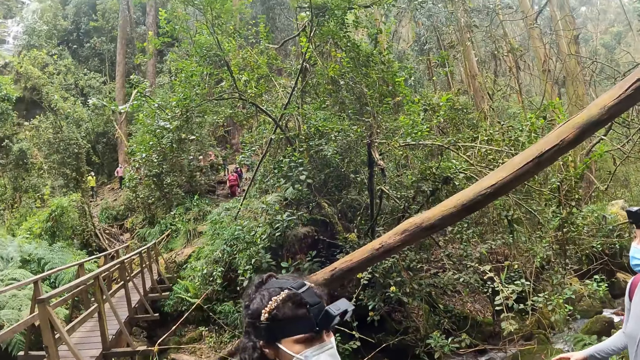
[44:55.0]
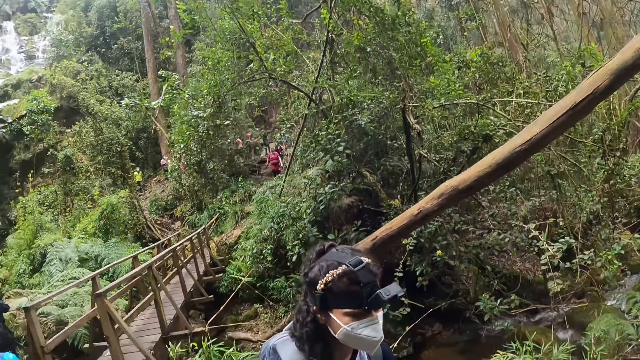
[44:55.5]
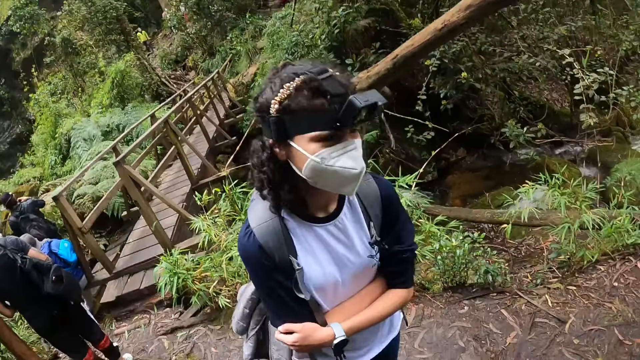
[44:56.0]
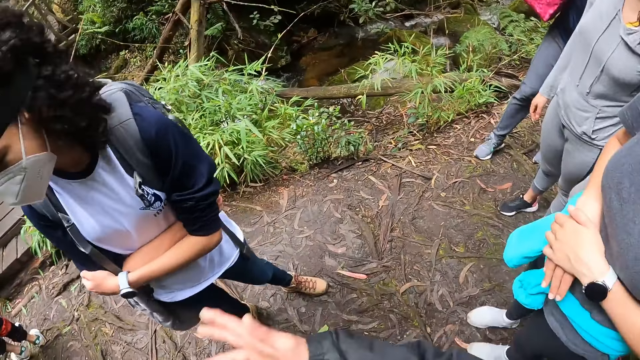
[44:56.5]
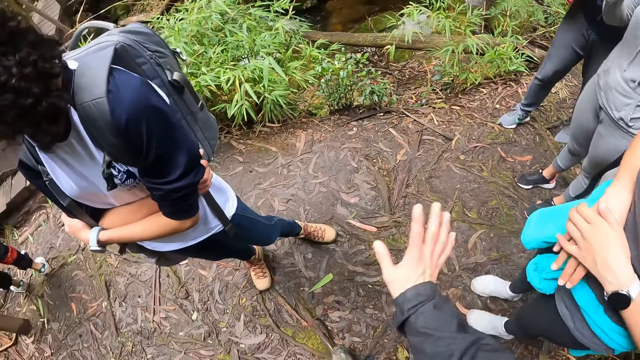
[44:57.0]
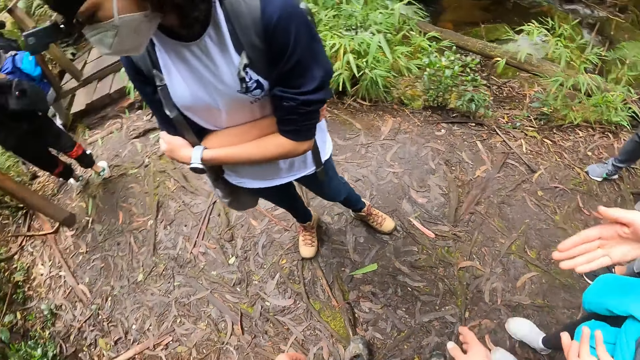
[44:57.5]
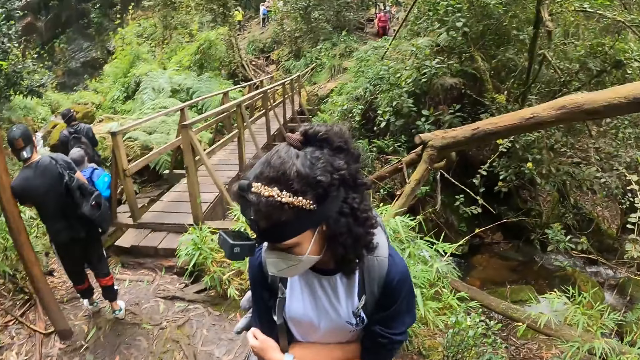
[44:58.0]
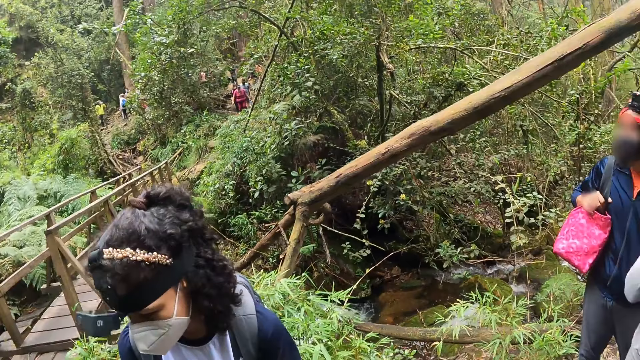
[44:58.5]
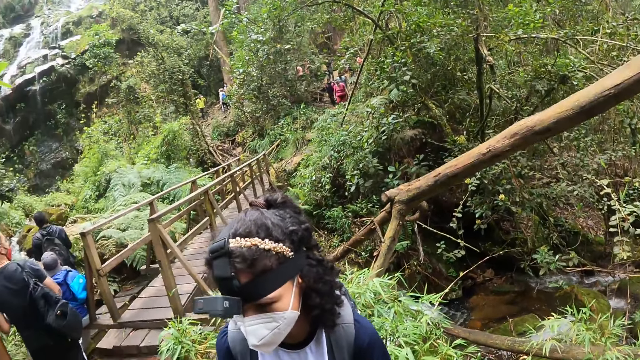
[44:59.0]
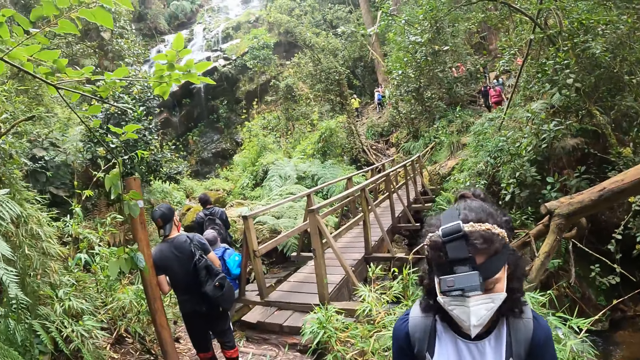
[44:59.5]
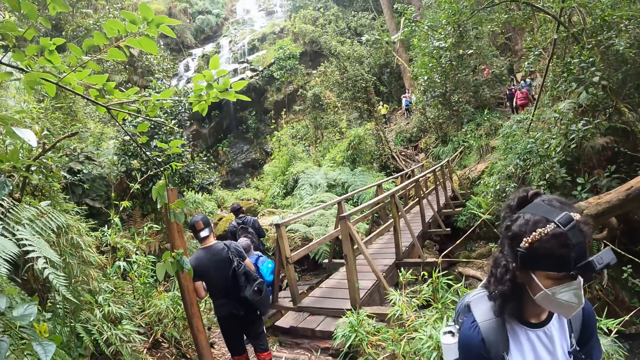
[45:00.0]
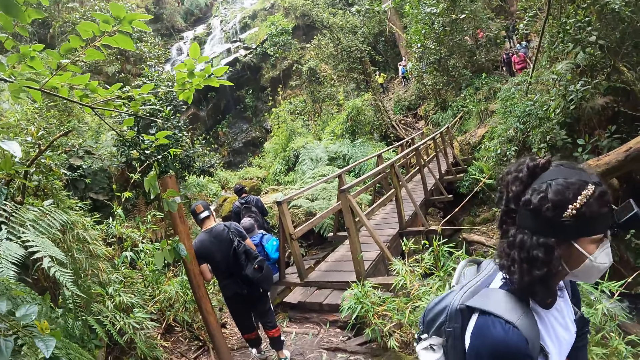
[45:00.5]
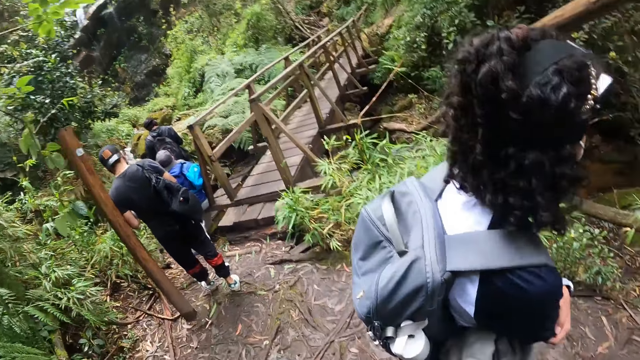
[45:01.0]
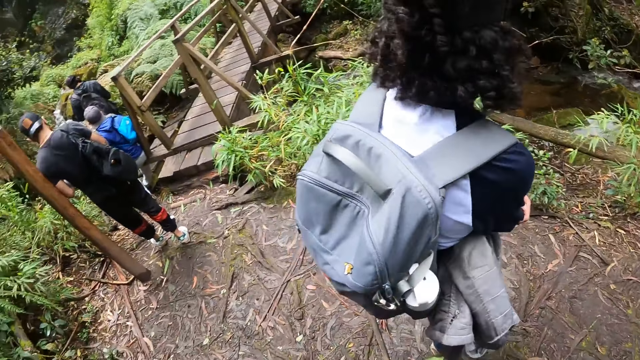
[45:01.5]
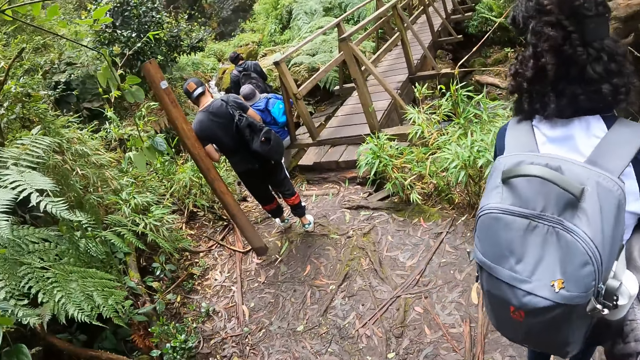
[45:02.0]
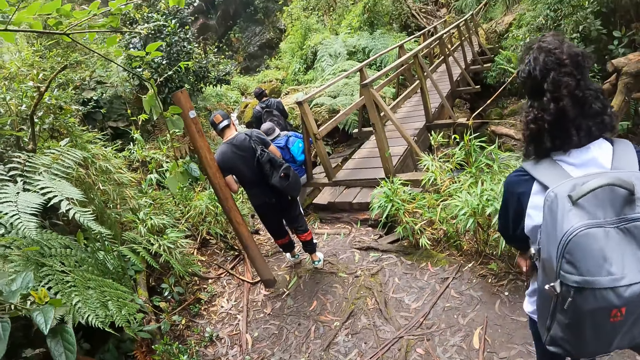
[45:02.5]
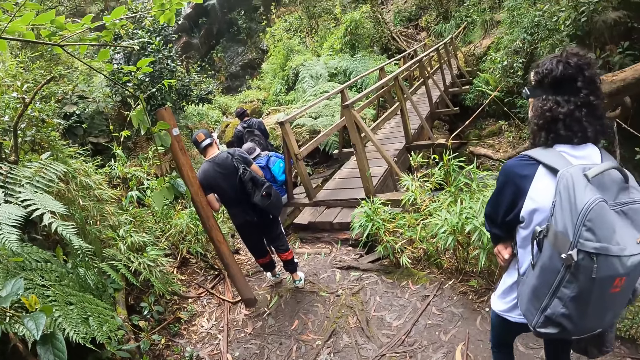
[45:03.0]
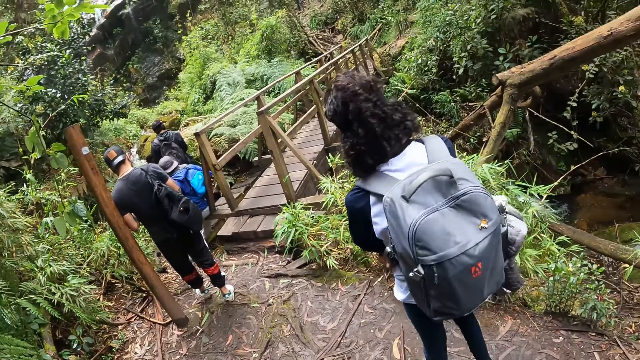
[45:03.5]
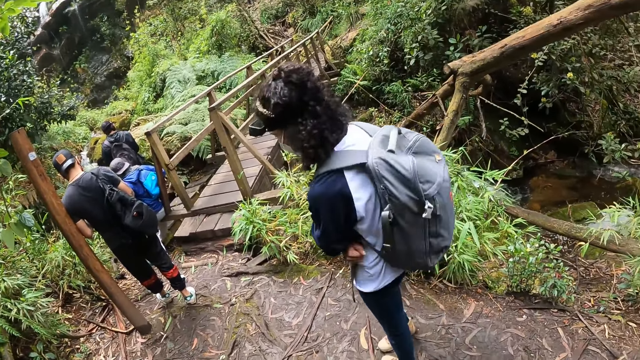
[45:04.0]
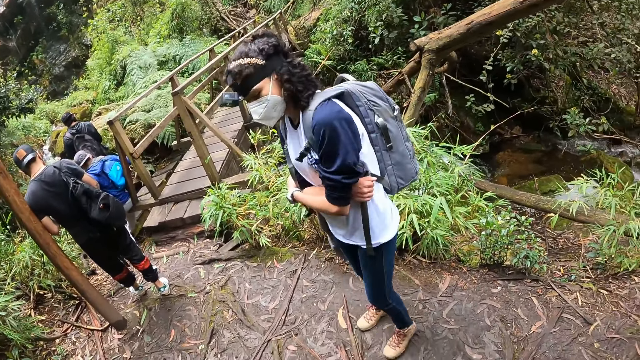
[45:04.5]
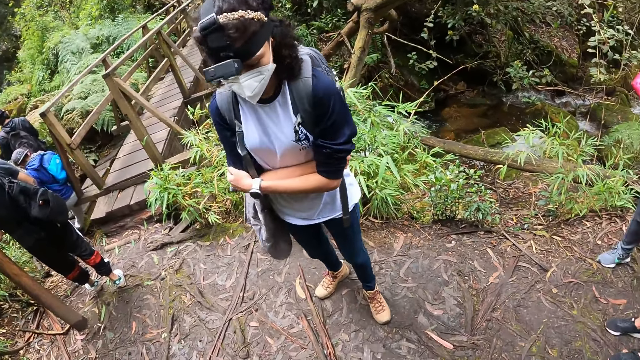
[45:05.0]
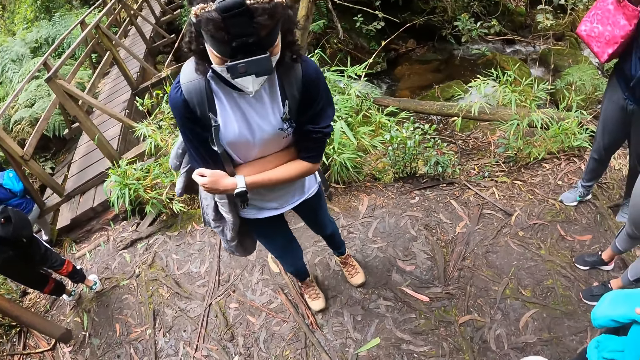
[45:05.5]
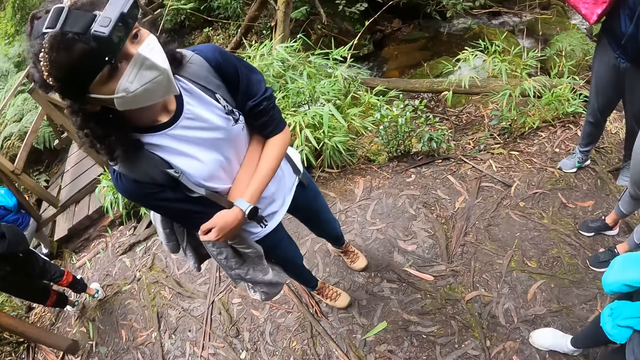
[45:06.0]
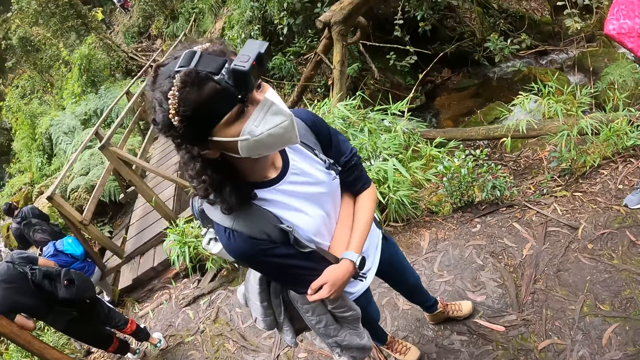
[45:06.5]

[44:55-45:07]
The camera wearer looks around. A person turns around.

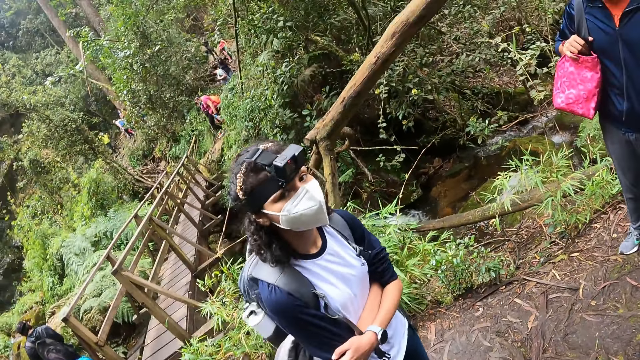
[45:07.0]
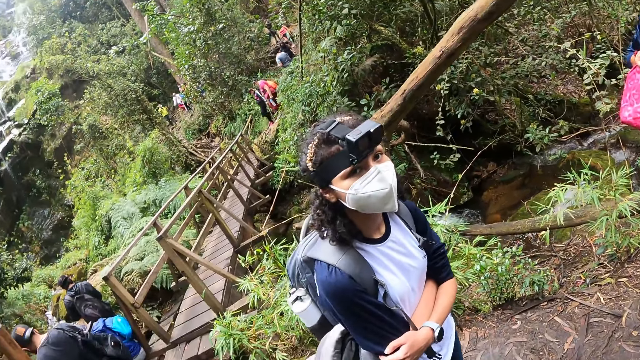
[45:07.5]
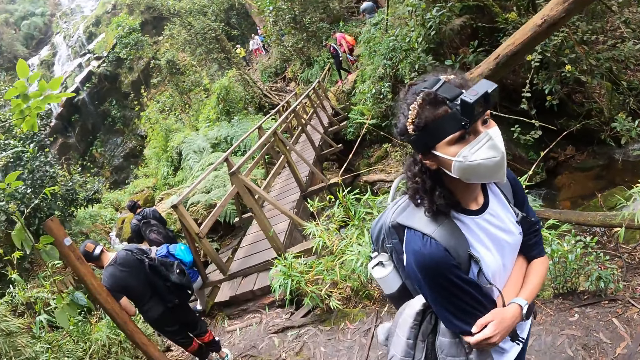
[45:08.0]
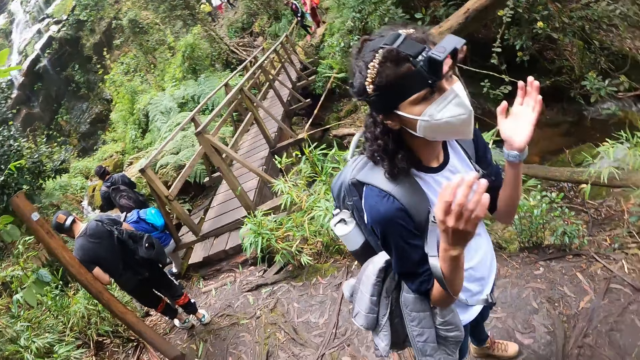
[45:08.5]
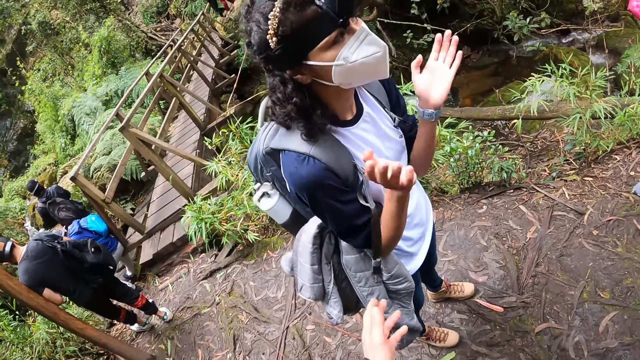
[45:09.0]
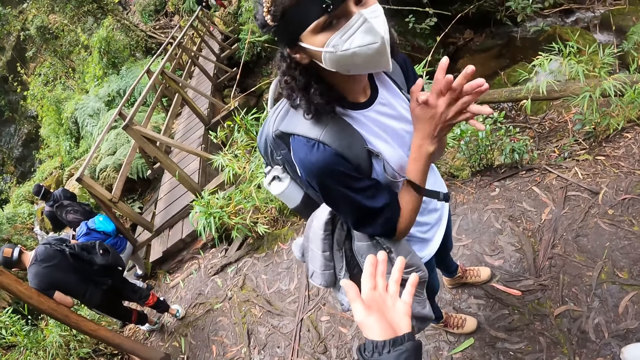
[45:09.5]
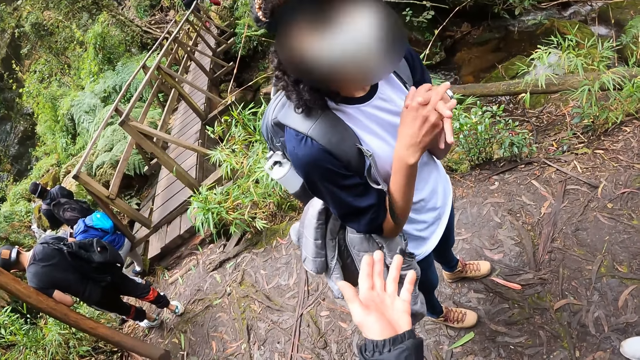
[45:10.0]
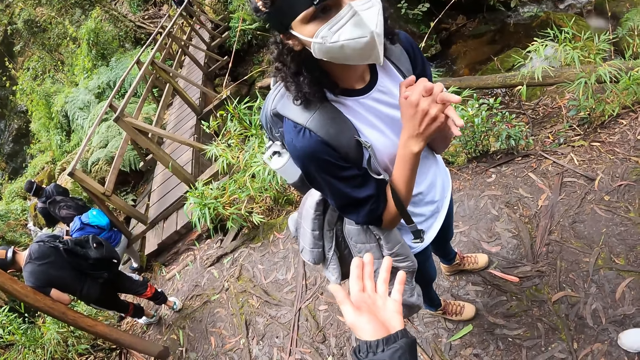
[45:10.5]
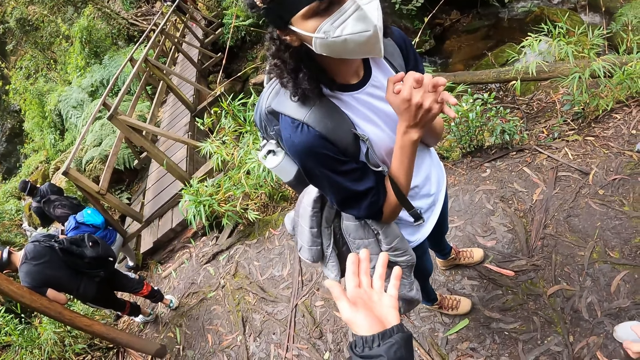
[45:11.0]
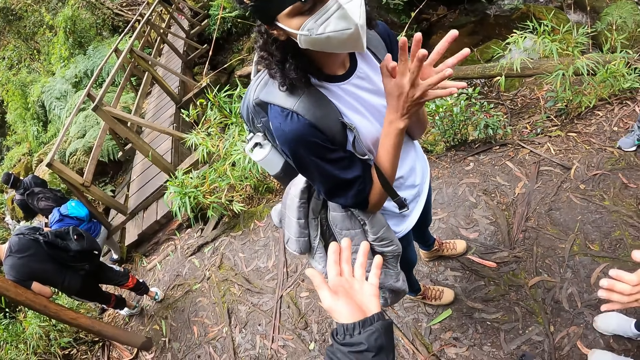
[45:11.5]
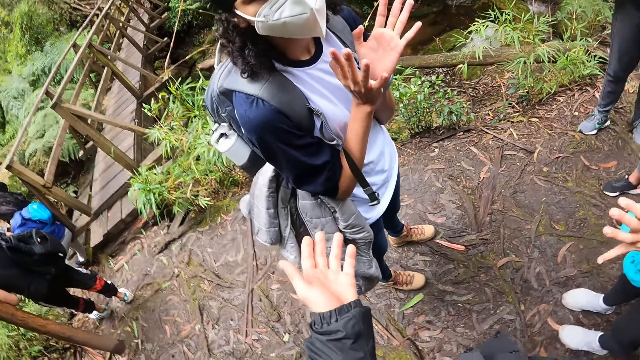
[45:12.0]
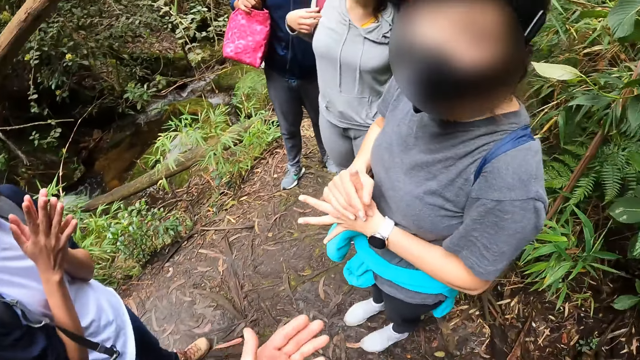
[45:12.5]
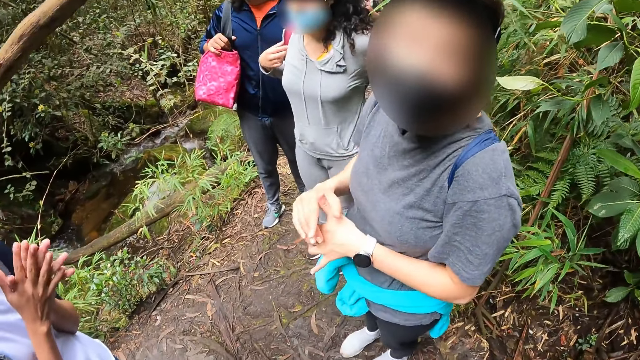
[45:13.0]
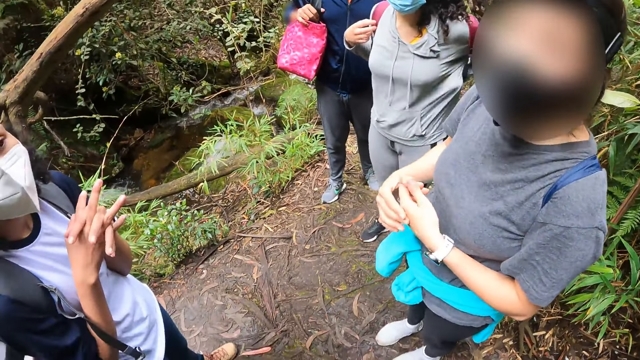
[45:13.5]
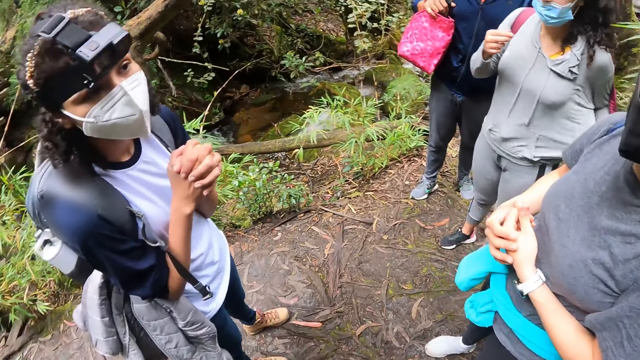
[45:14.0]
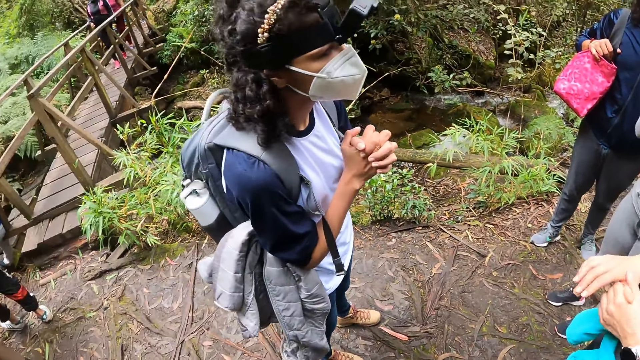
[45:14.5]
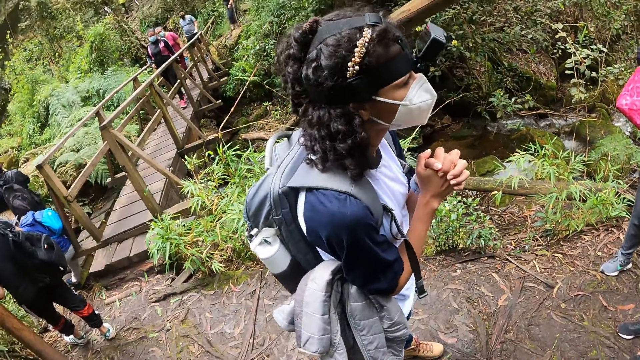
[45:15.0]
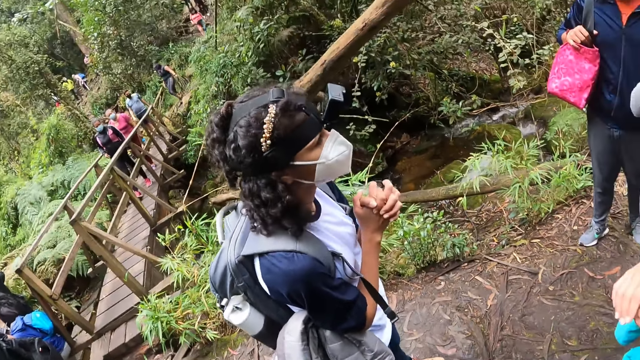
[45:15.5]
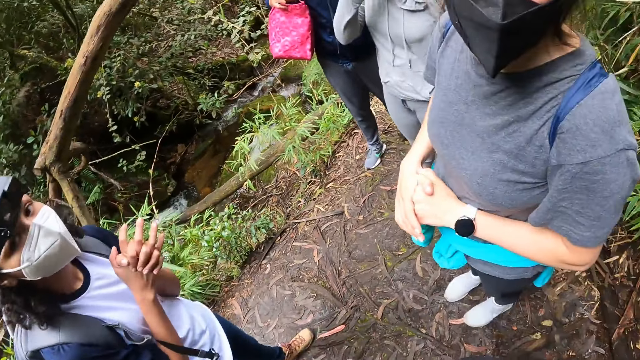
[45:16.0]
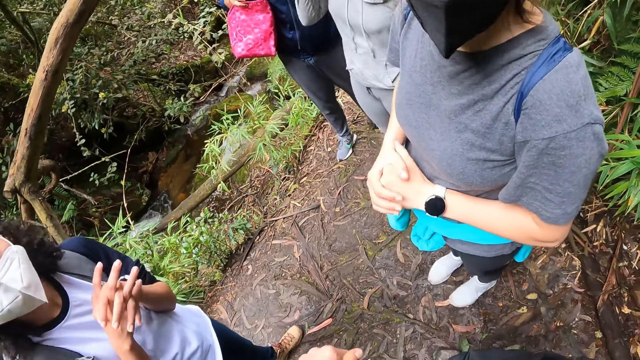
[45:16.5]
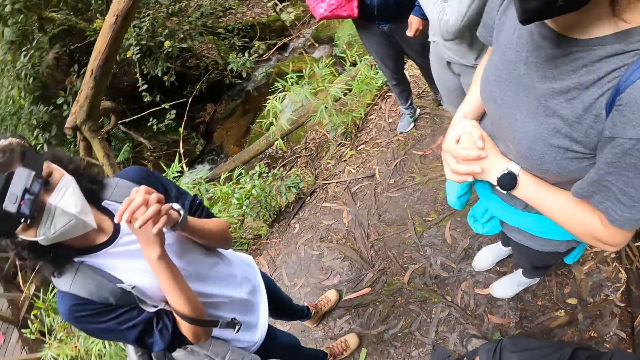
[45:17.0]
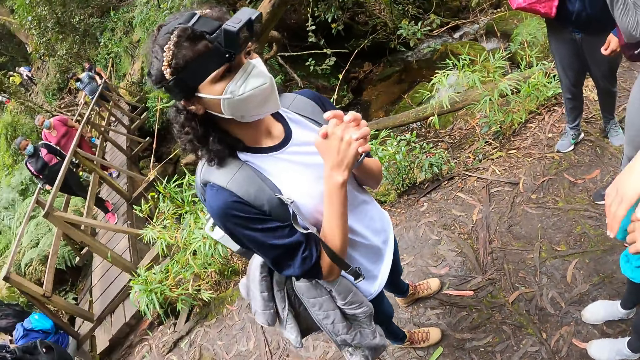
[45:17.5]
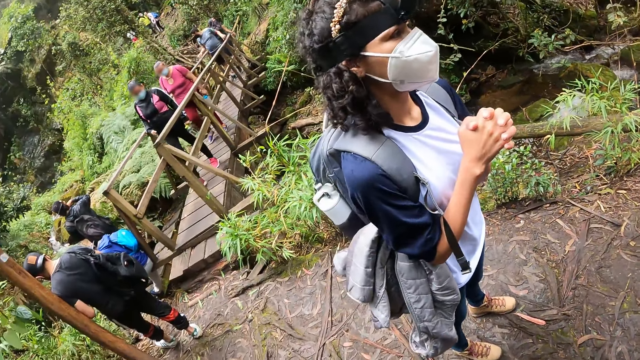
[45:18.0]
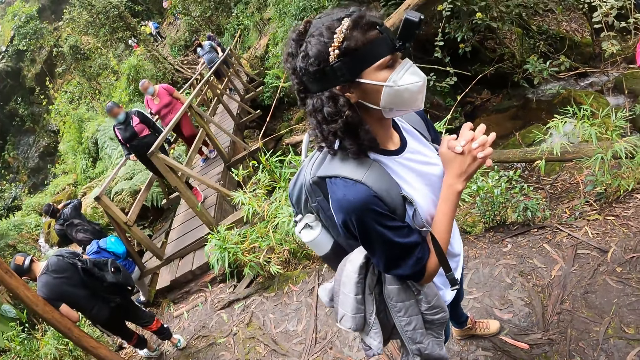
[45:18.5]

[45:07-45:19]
A woman raises both hands and folds her hands together. Another woman rubs her hands together. A third woman adjusts a facemask on her face with her right hand.
